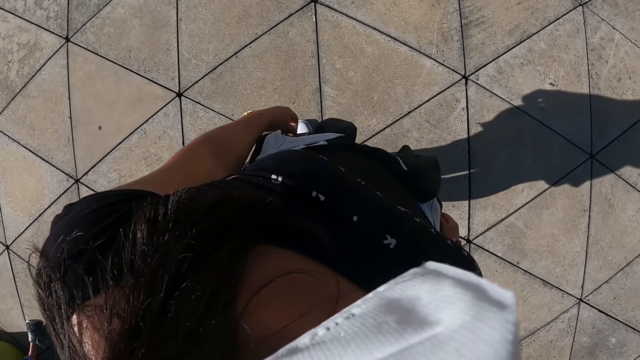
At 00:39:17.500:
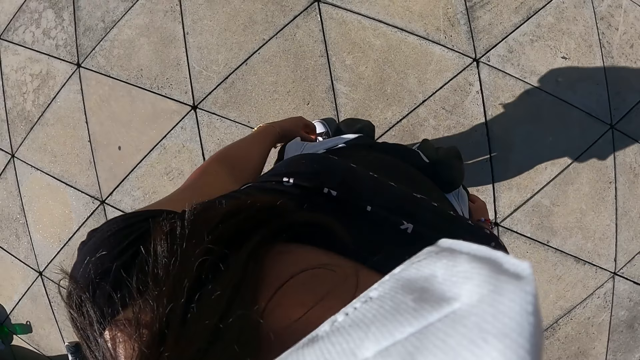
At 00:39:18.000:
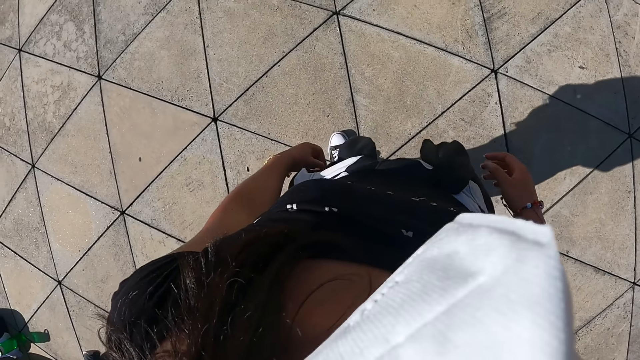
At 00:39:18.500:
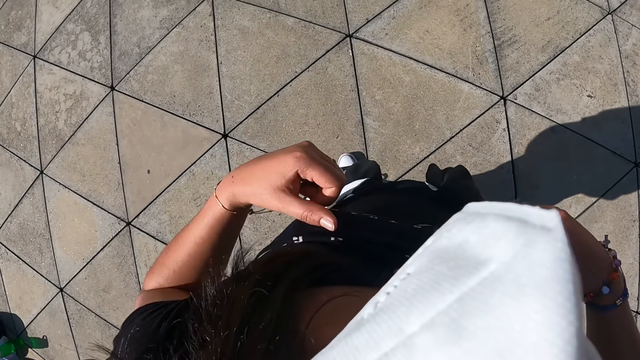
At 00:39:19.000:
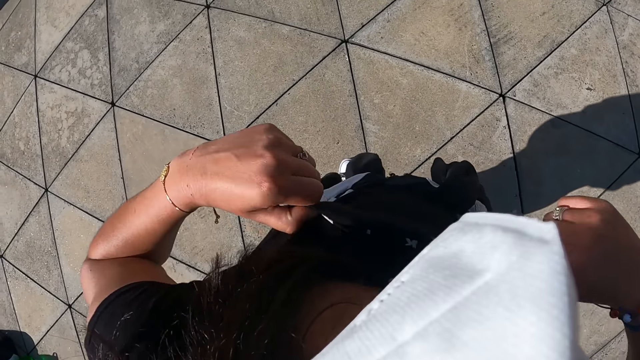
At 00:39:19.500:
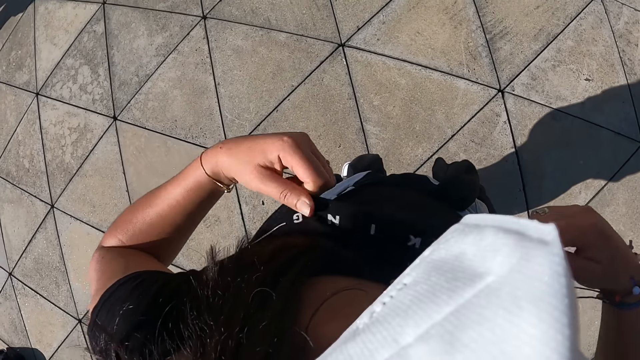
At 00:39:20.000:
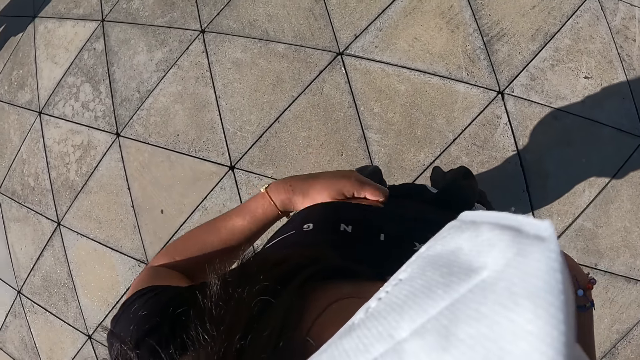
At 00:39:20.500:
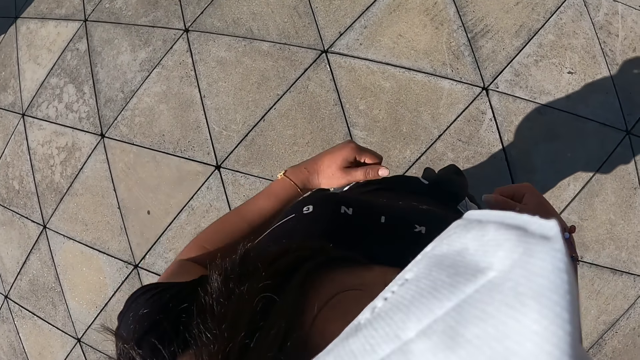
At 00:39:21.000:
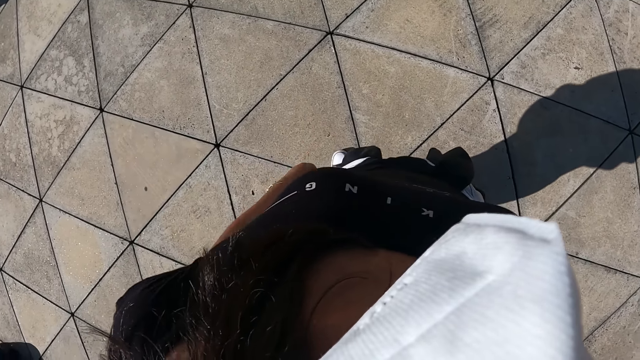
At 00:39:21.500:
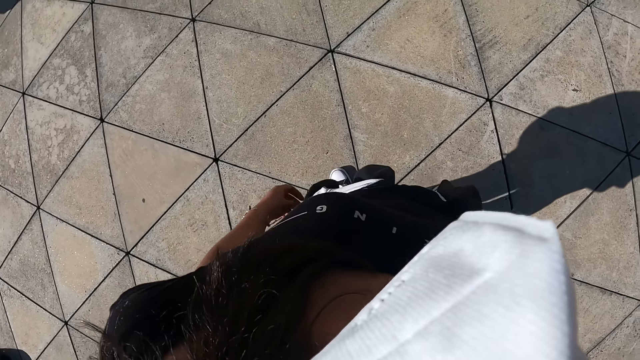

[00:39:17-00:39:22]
The camera wearer adjusts her top with both hands. She pulls the top up.

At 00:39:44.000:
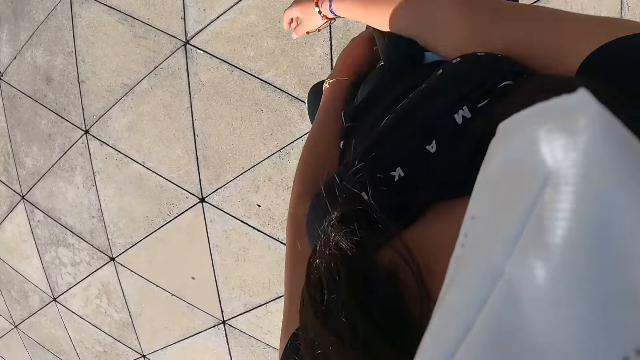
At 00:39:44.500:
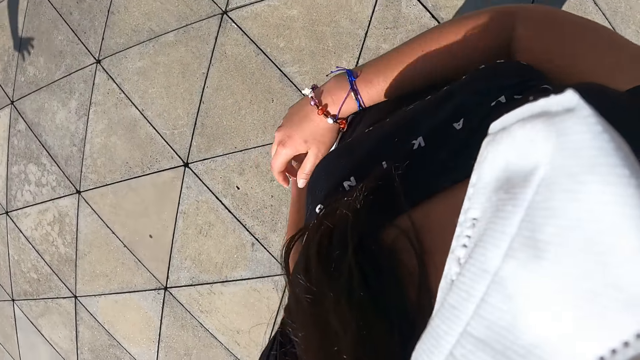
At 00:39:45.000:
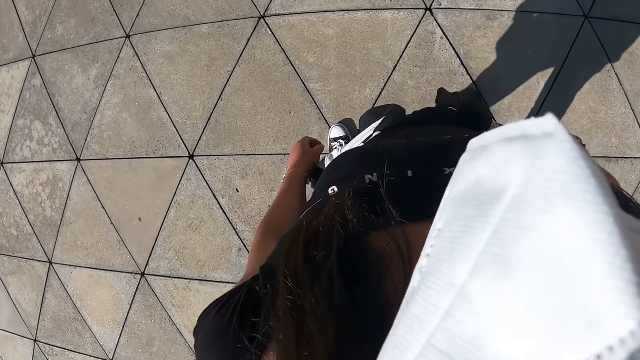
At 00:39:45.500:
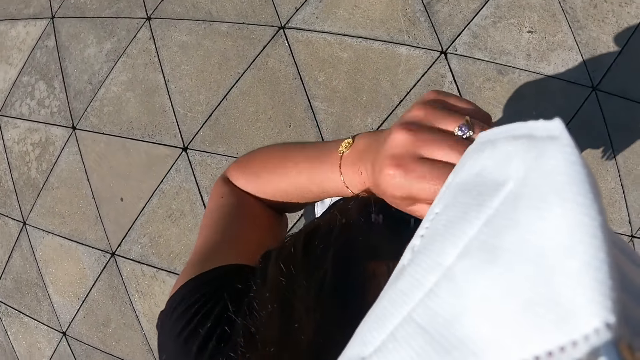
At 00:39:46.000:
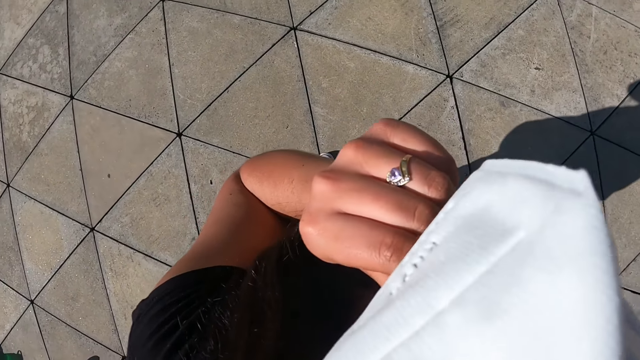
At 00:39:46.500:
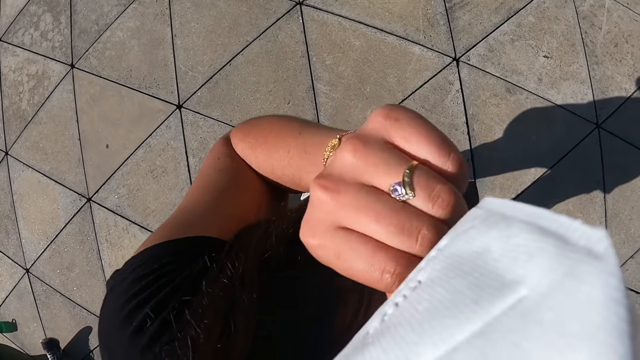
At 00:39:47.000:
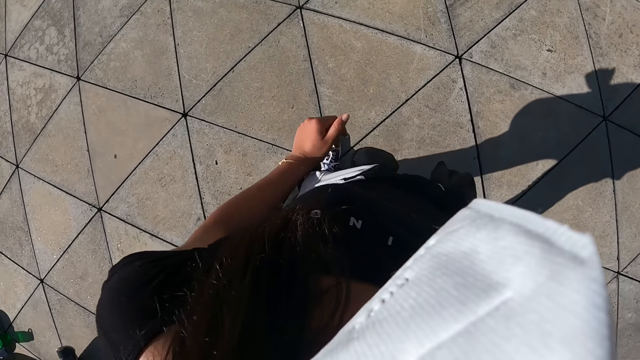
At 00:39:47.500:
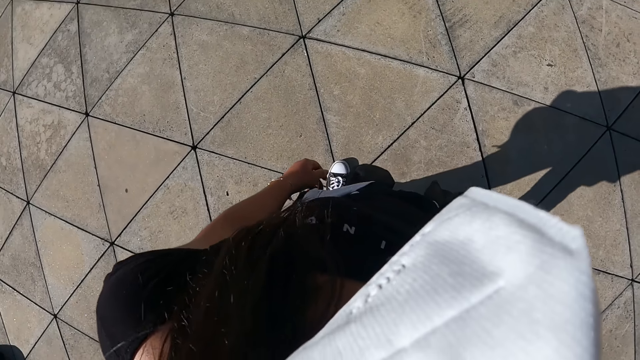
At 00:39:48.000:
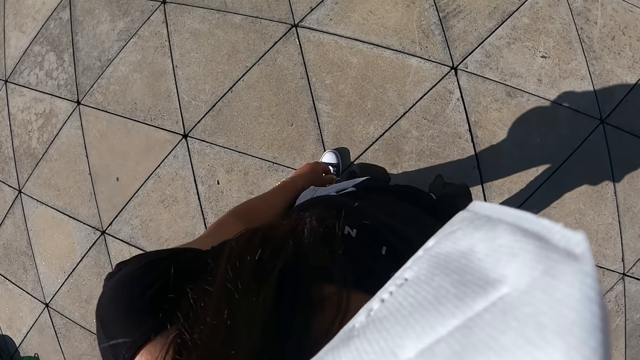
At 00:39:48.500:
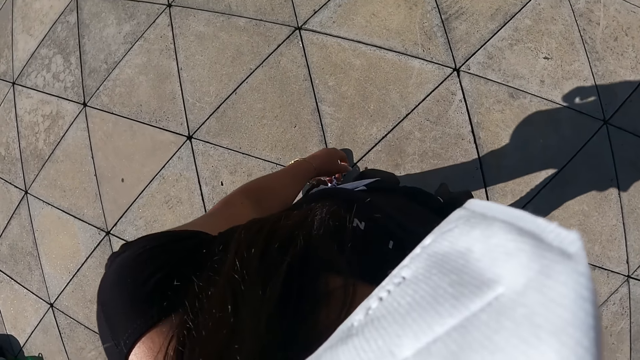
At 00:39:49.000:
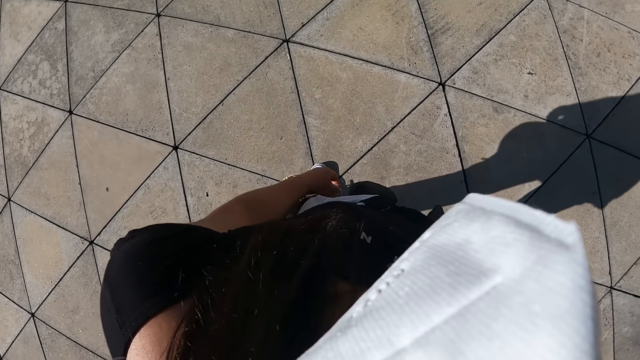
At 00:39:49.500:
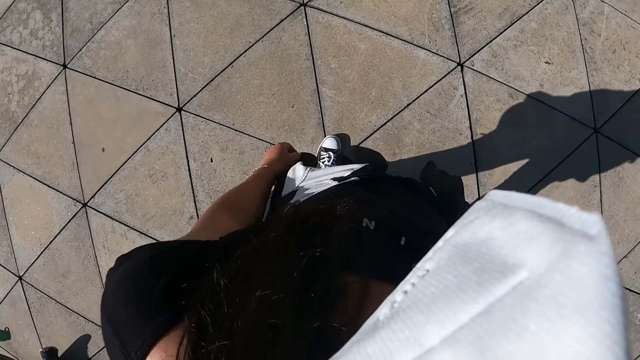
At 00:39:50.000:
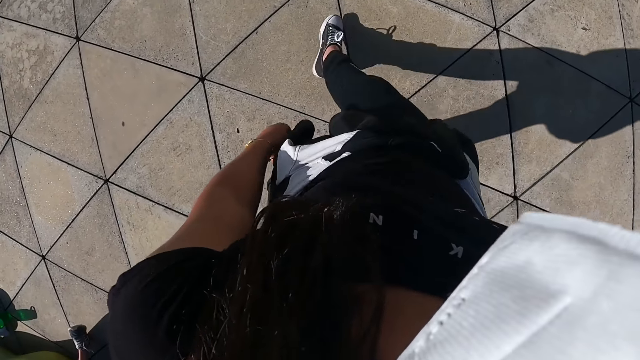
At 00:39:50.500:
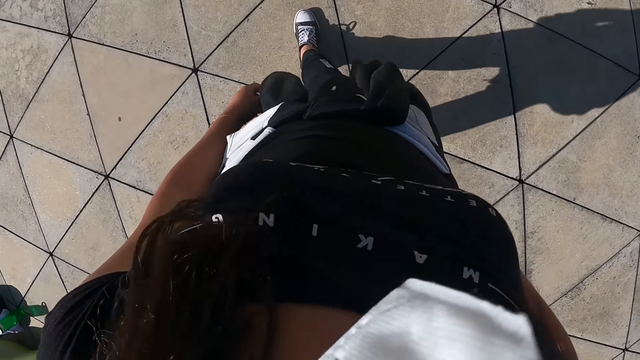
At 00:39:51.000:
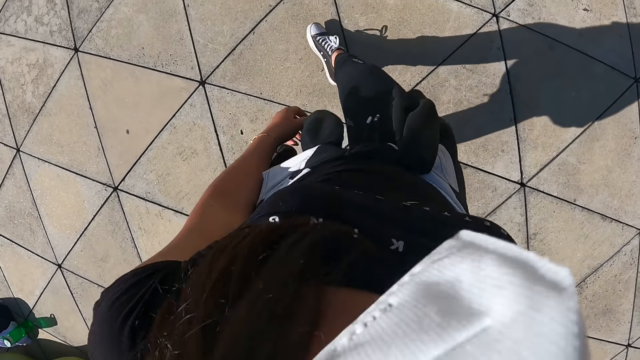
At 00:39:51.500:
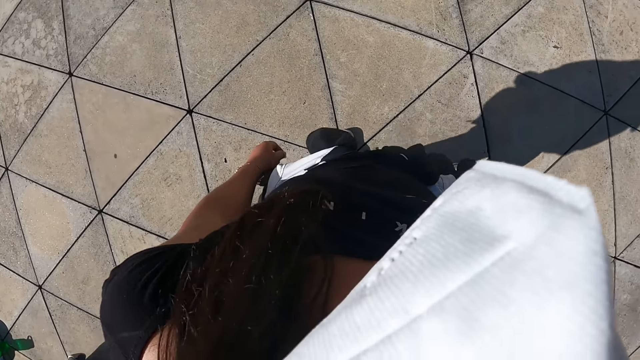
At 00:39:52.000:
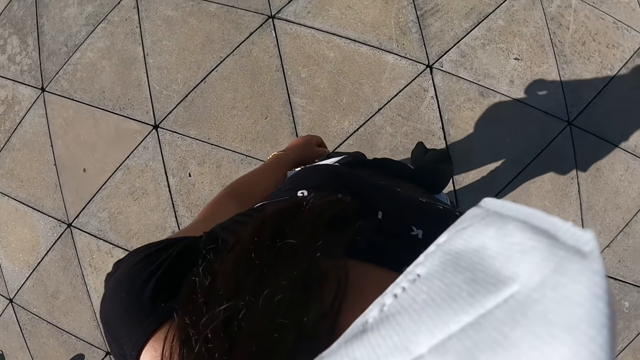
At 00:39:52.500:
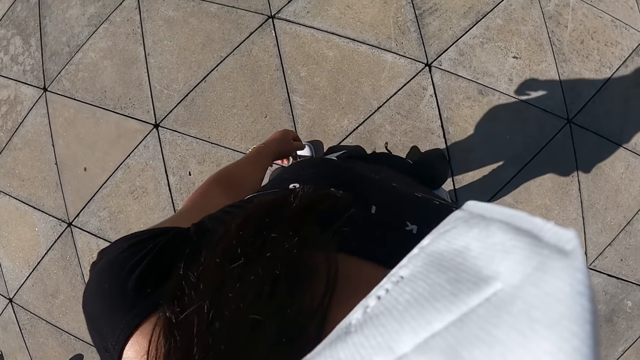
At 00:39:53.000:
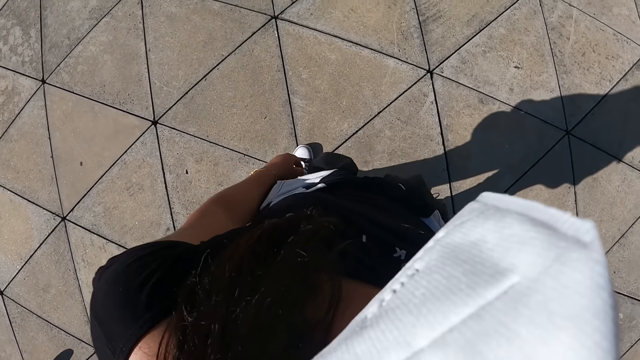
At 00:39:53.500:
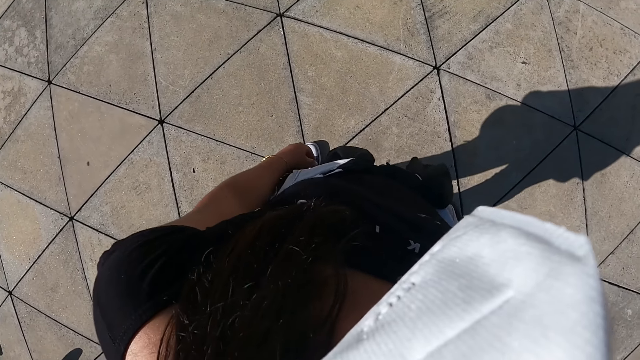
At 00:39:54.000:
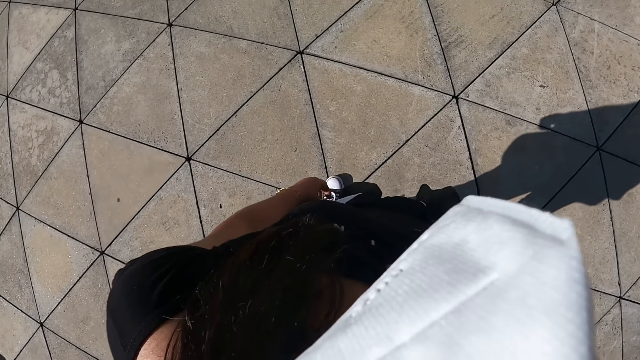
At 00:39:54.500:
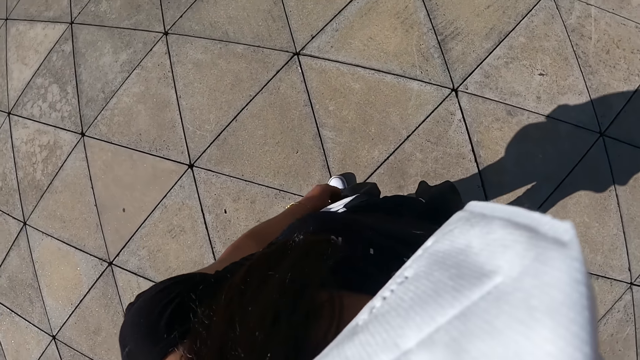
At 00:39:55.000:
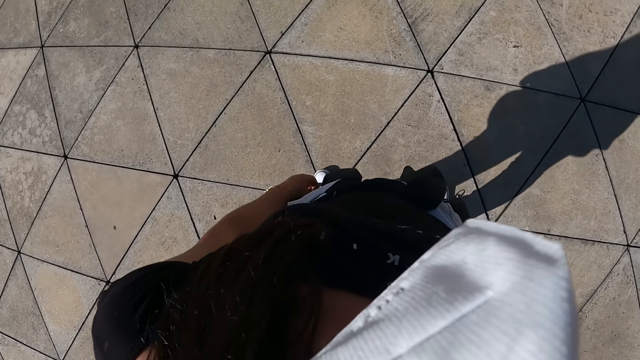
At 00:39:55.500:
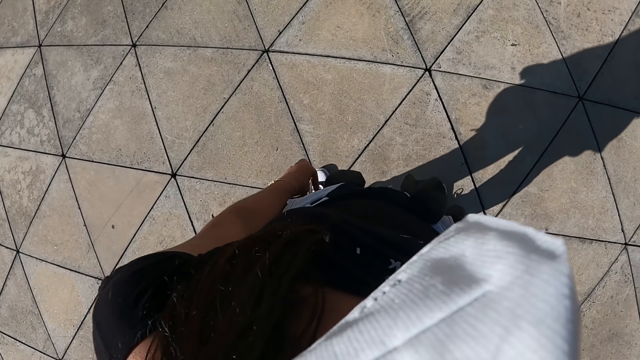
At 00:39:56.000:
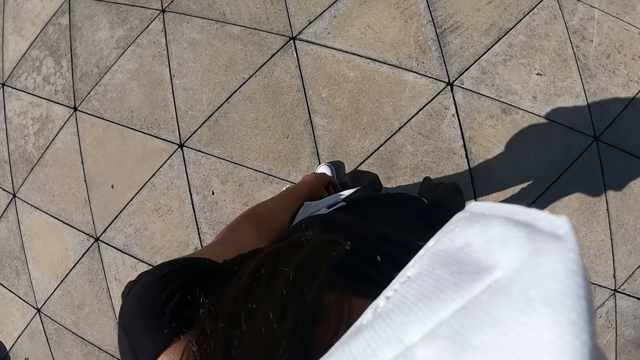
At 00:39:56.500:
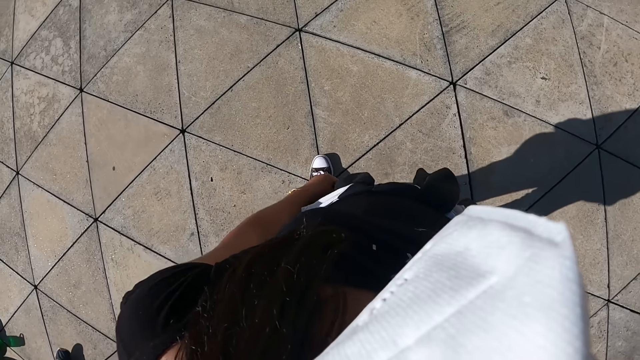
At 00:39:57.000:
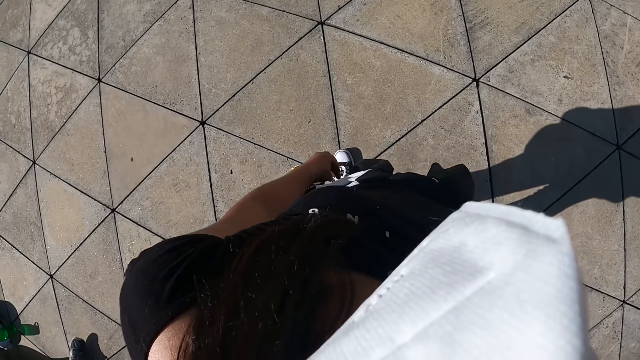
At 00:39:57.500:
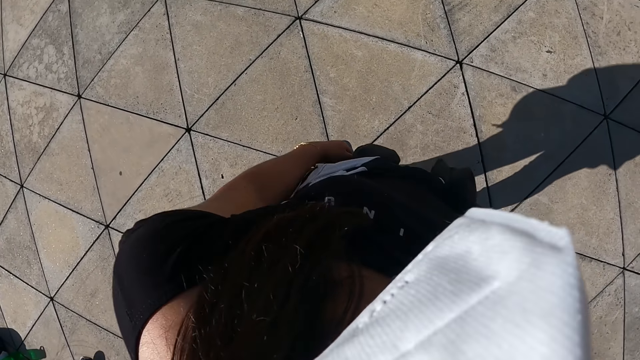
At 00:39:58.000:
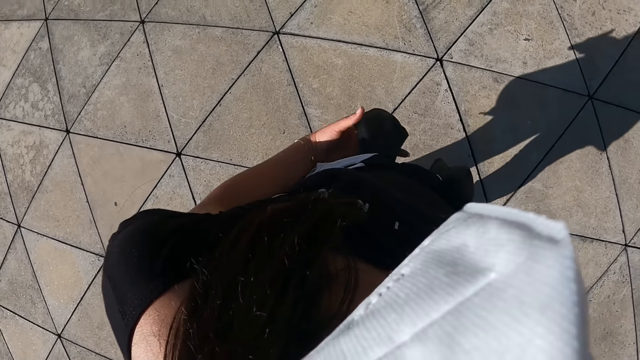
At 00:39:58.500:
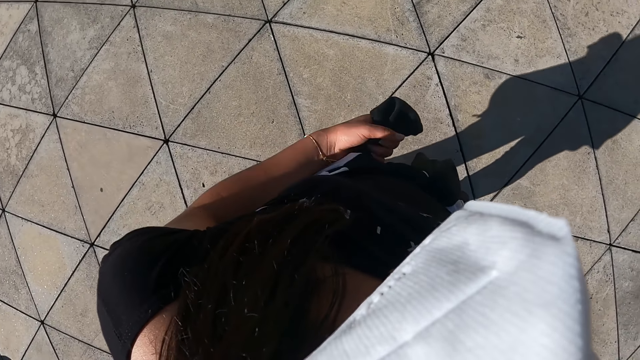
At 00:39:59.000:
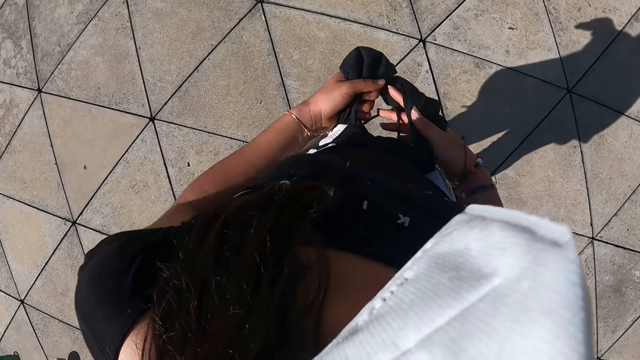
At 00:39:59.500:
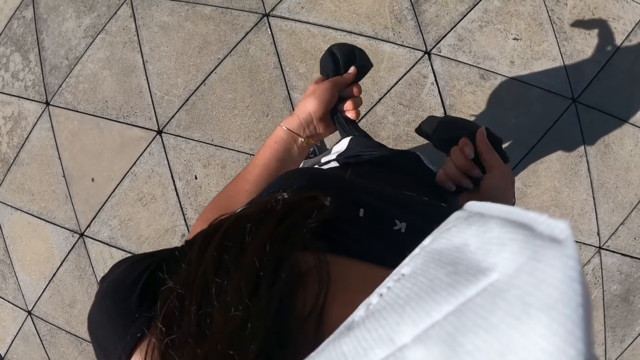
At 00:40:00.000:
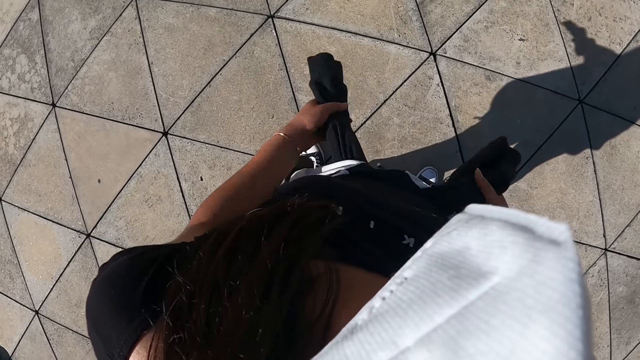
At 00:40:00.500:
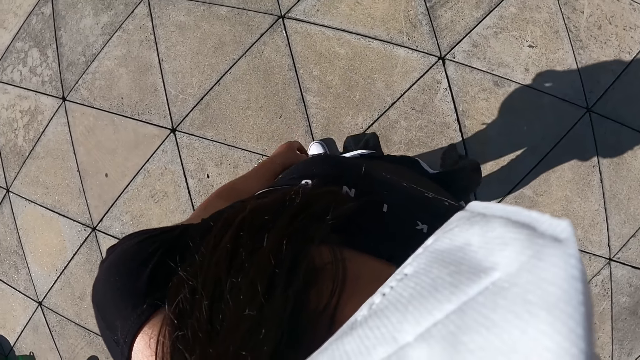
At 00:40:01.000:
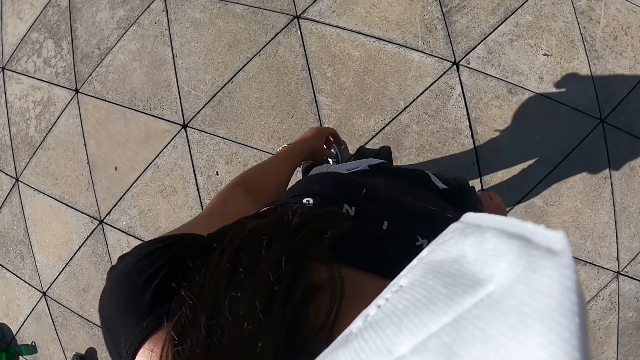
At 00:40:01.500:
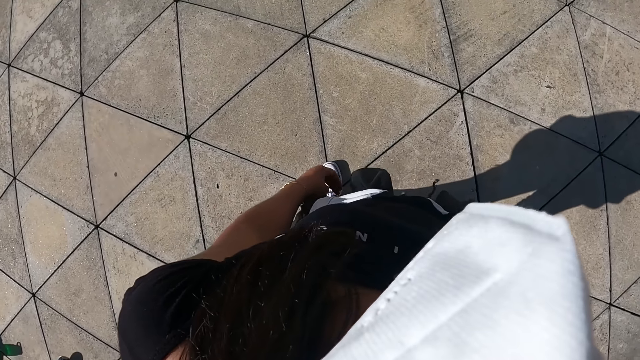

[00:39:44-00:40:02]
The camera wearer touches her face with her left hand. She moves her leg. She stands. She ties the black cloth round her waist with both hands.
